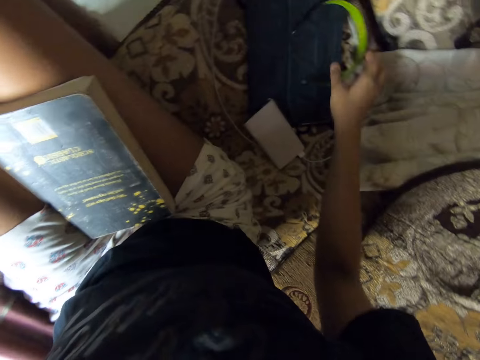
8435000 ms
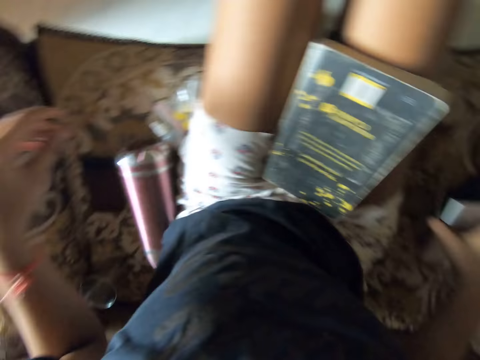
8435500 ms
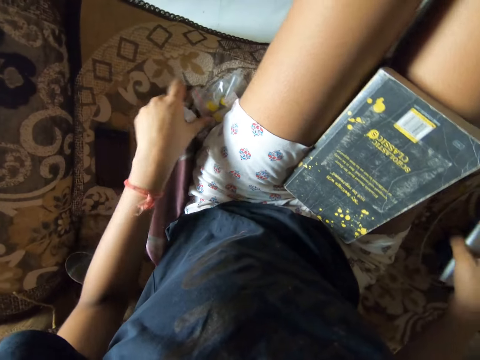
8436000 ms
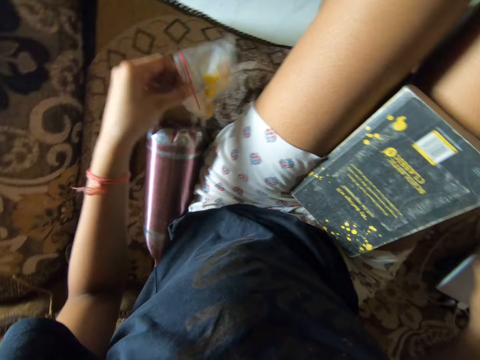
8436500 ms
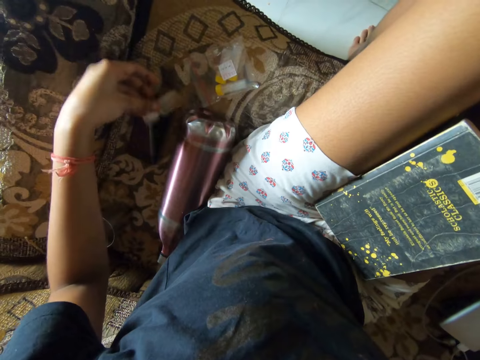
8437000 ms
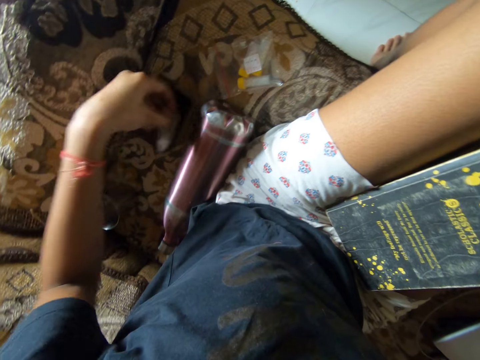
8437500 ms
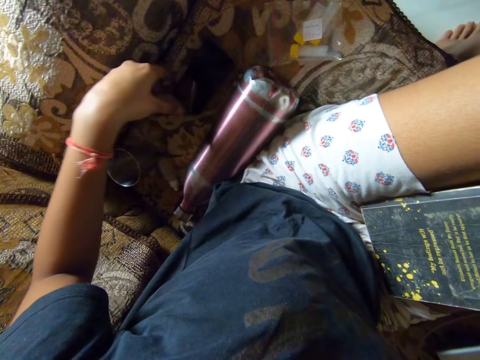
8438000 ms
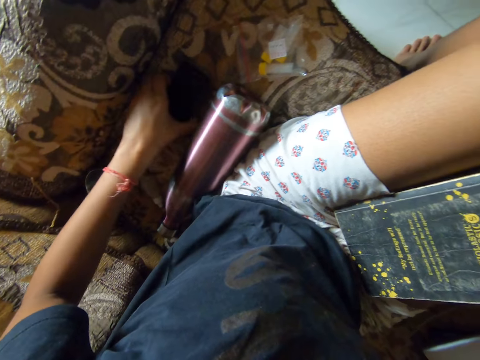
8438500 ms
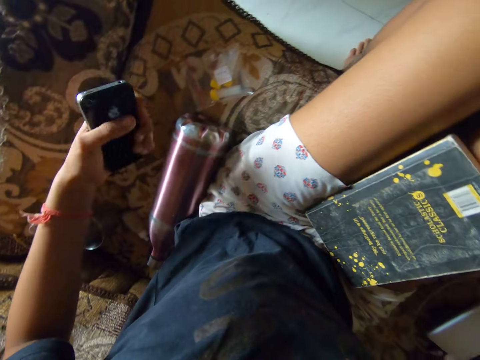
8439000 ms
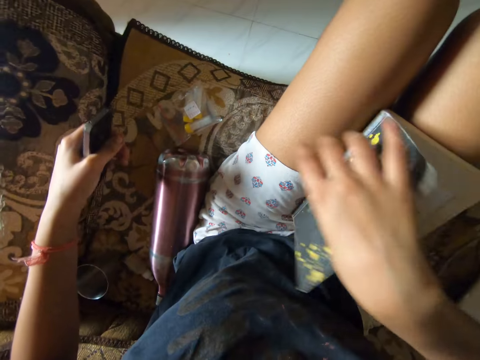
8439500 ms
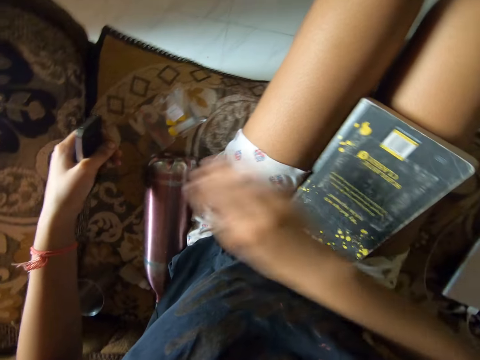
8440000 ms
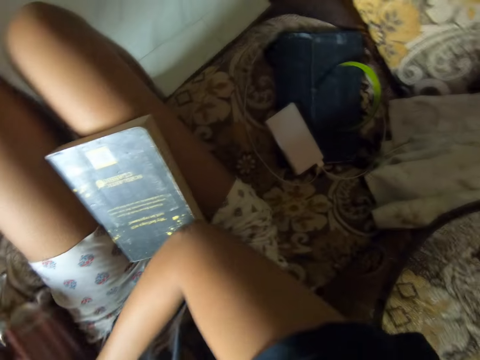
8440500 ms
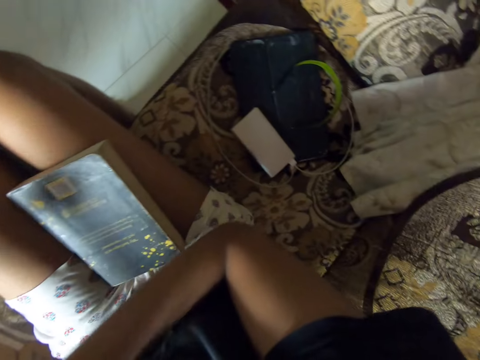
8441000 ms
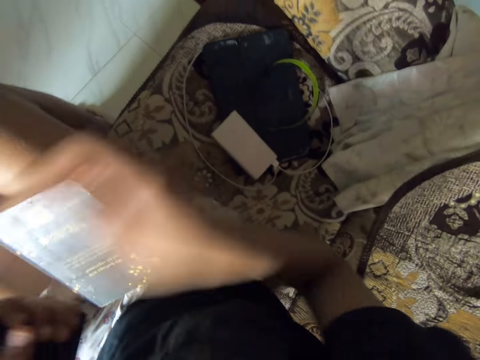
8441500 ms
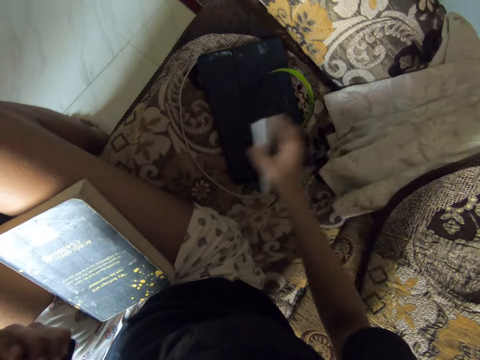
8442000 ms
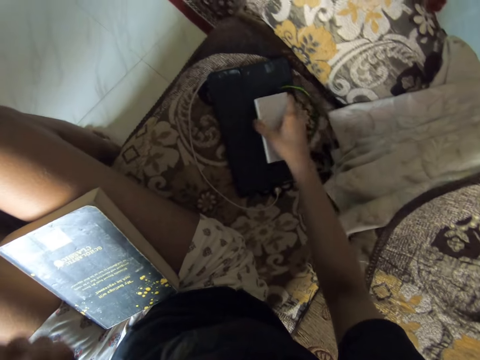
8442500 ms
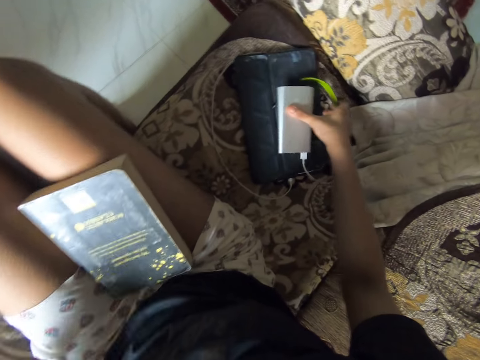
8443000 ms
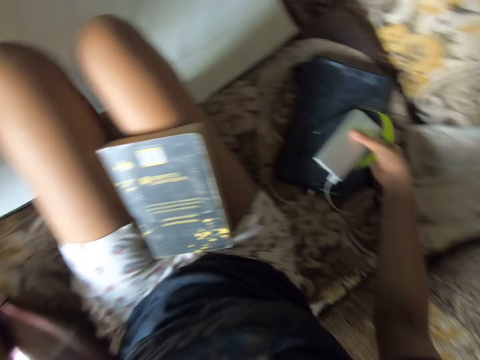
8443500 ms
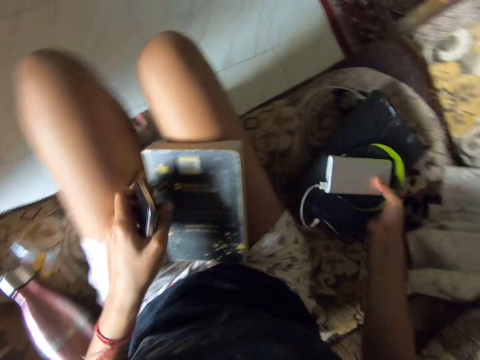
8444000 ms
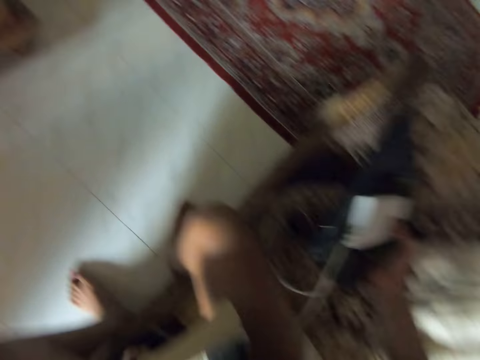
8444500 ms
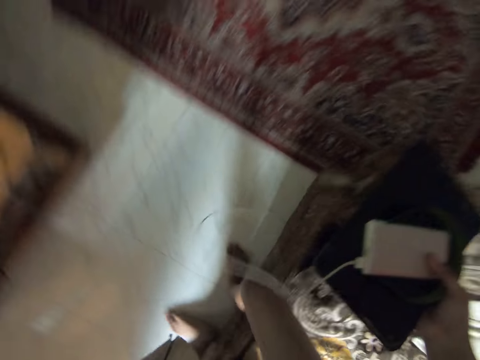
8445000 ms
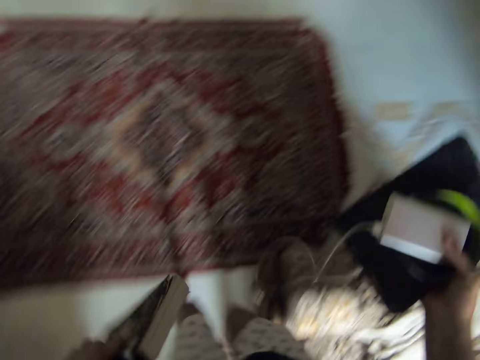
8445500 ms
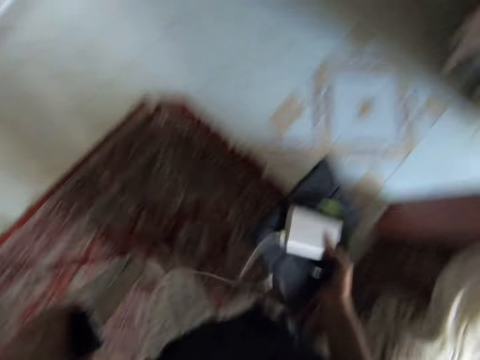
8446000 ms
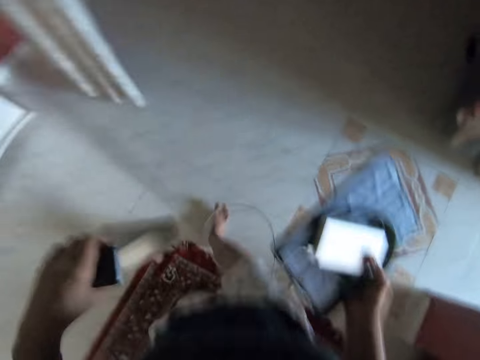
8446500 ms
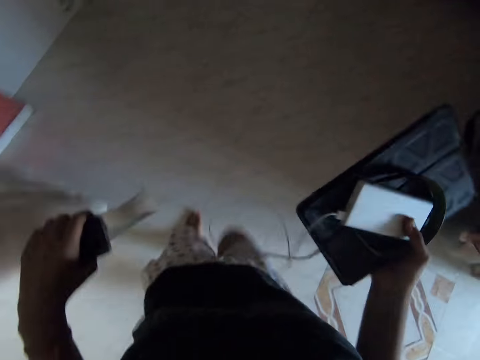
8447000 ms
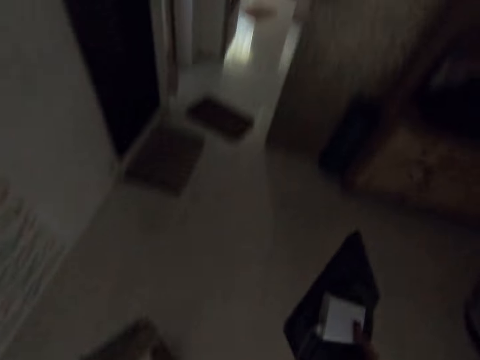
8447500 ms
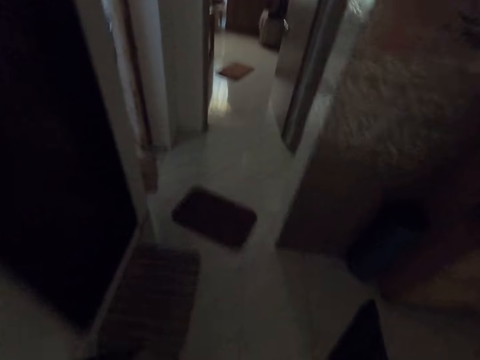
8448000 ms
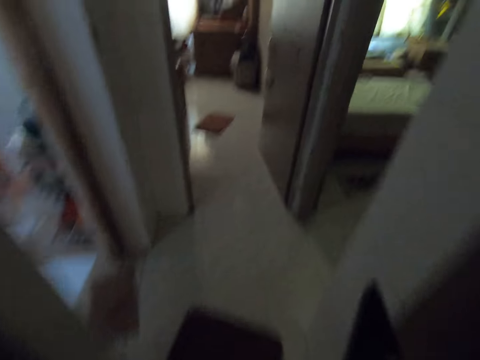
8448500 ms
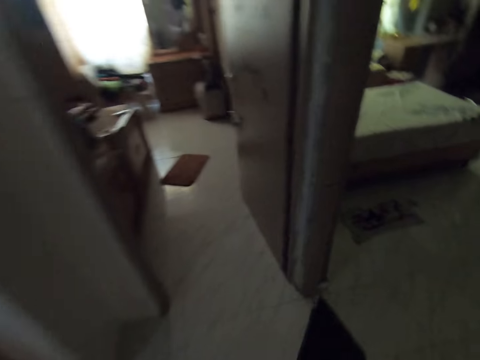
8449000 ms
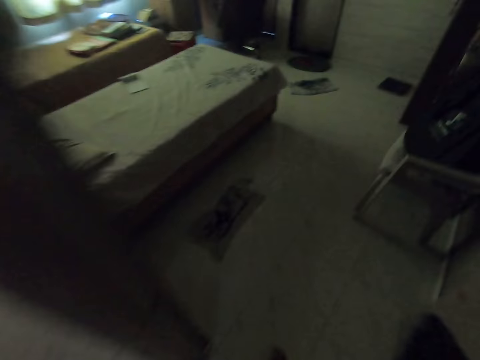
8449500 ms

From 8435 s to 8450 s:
The camera wearer drops a head band on a chair with her right hand. She picks up a power bank from the chair with her right hand. She picks up a plastic bag from the chair with her left hand. She picks up an eye drop bottle from the chair with her left hand. She drops the plastic bag on the chair with her left hand. She moves a piece of paper on the seat. She drops the eye drop bottle on the chair with her left hand. She moves the bottle on the seat. She picks up a mobile phone from the chair with her left hand. She touches a book with her right hand. She picks up the bottle from the seat. She moves the power bank on the chair with her right hand. She picks up the power bank from the seat. She carries the power bank and a tablet phone with her right hand, and carries the book with her left hand. She picks up the book from a lap. She walks around a room.

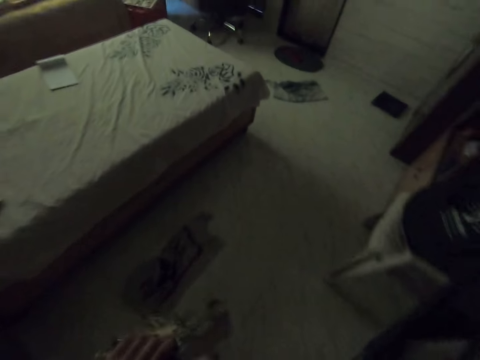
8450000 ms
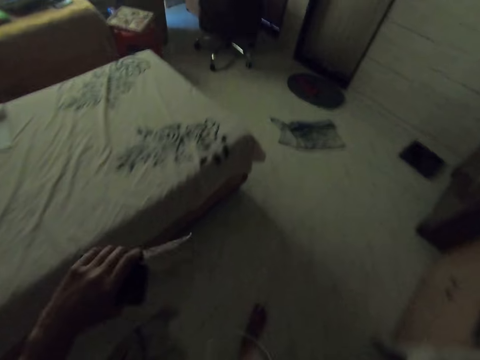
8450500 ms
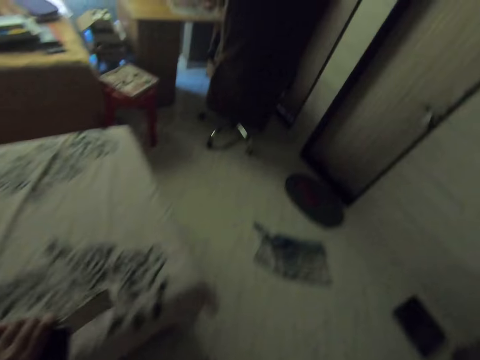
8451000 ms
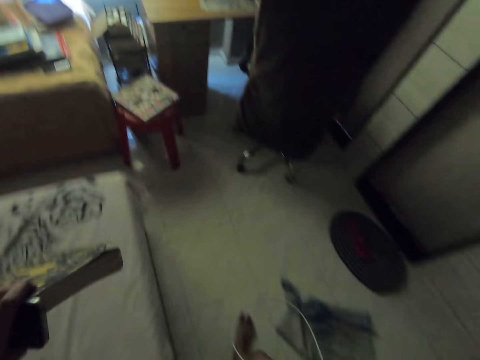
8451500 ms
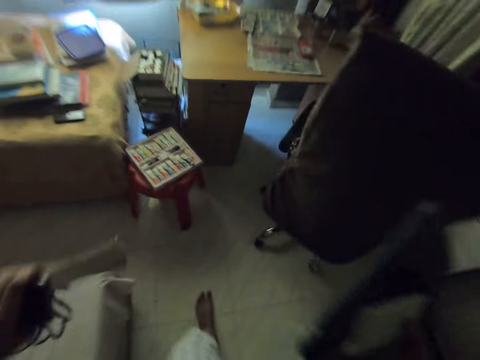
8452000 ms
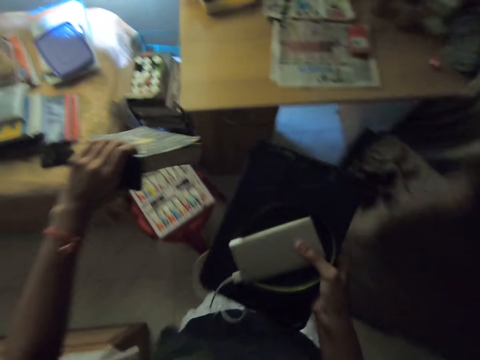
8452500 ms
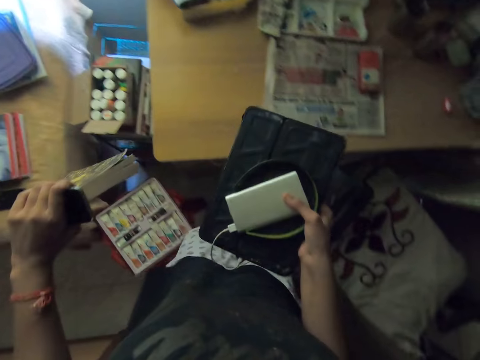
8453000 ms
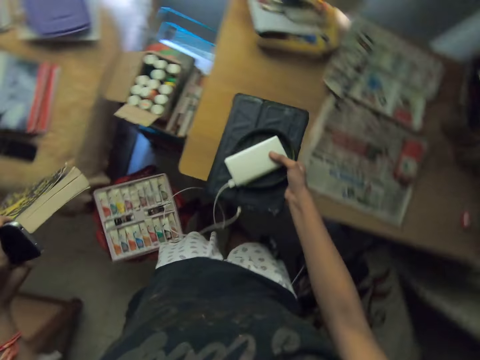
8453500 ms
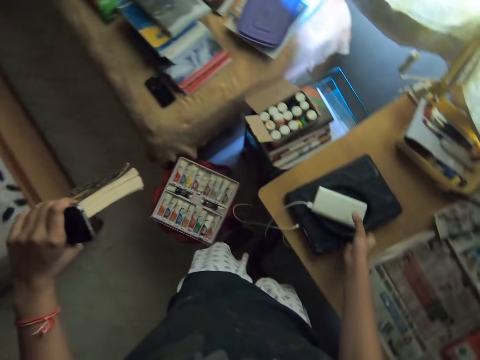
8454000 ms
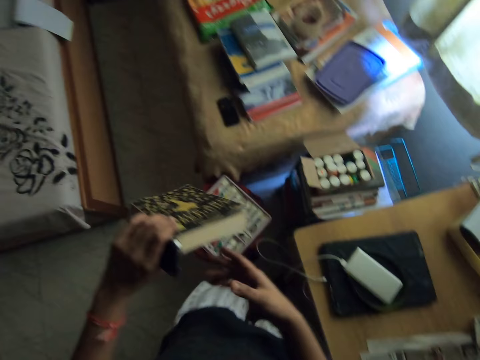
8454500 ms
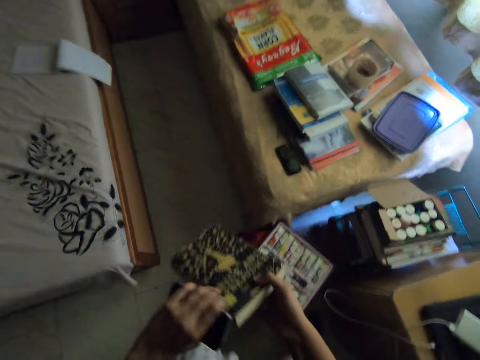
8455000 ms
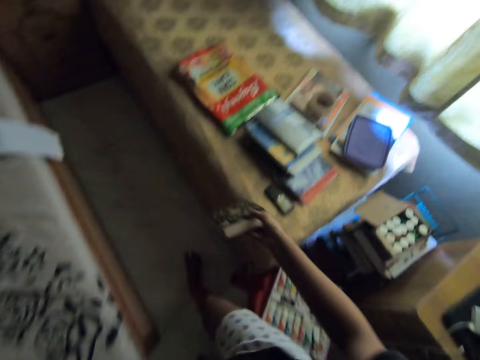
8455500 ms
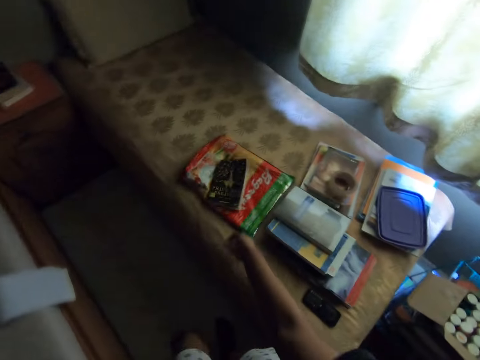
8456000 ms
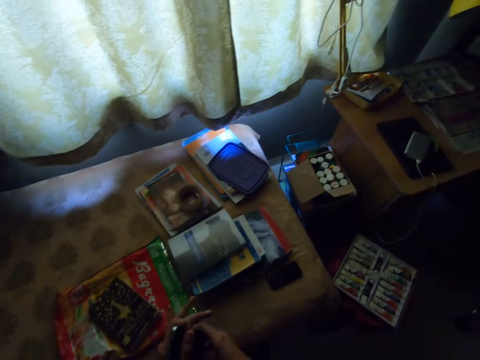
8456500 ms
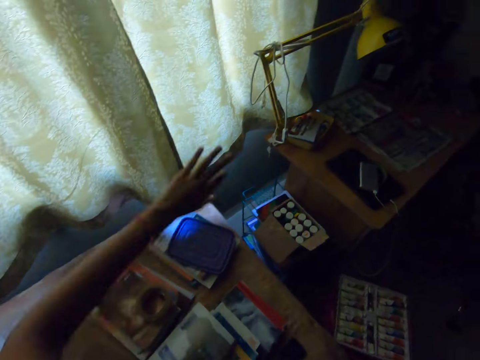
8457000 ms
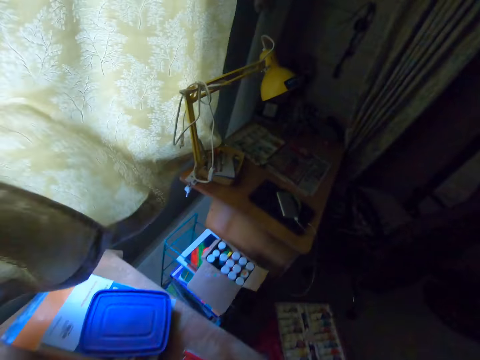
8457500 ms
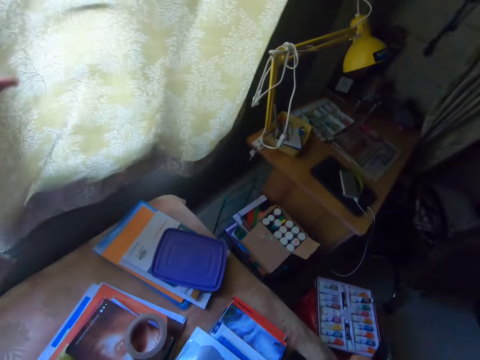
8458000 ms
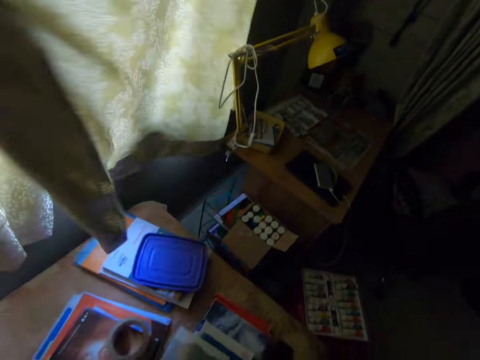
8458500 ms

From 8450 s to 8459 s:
The camera wearer drops the power bank and the tablet phone on the table with her right hand. She passes the book from her left hand to her right hand. She drops the book on a bed with her right hand. She opens the curtain with her left hand.

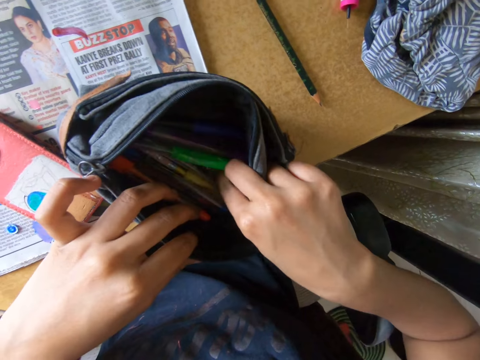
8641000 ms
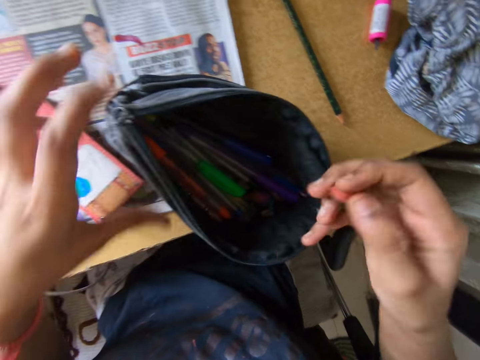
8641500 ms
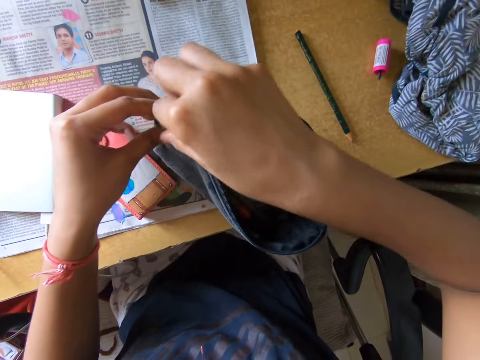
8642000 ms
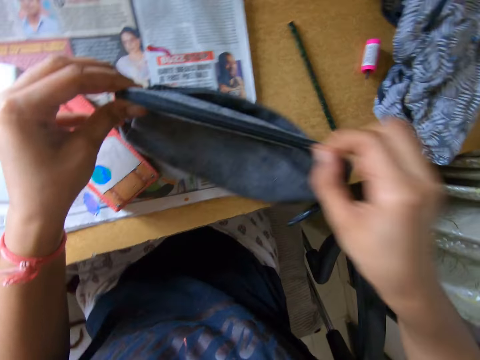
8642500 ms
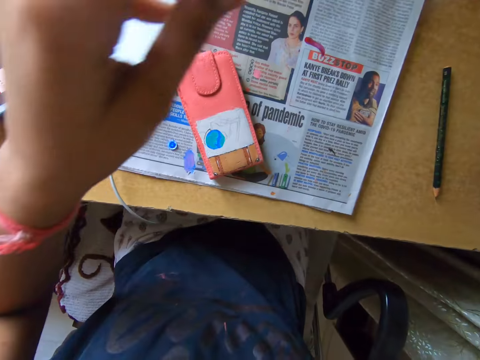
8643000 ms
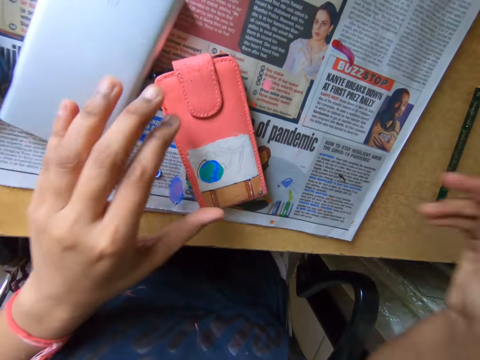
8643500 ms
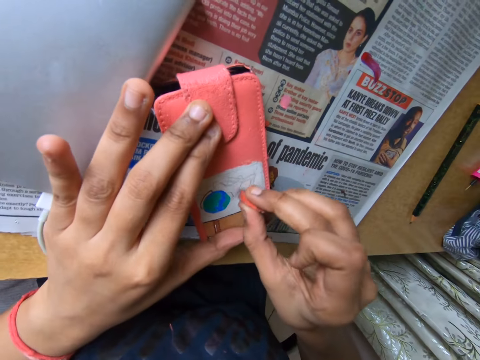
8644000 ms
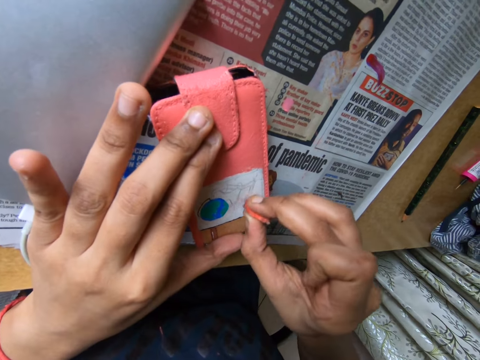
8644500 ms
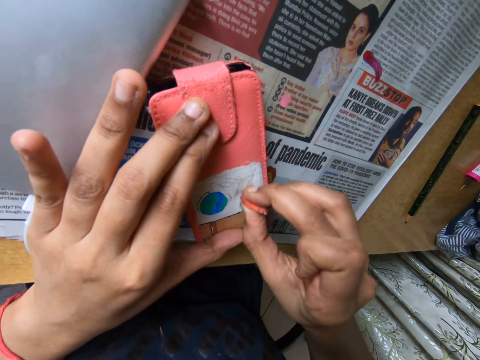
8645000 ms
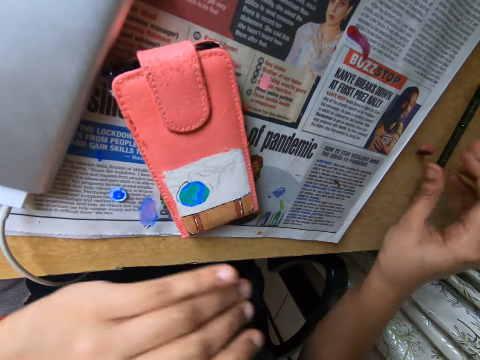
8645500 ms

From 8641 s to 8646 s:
The camera wearer removes the eraser from the bag with her right hand. She closes the bag on the table with both hands. She puts down the bag on the table. She holds the pouch on the table with her left hand. She cleans the pouch on the table with the eraser in her right hand.
